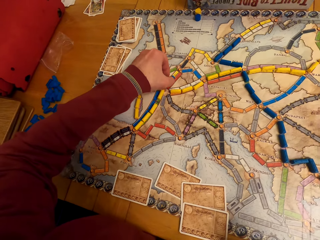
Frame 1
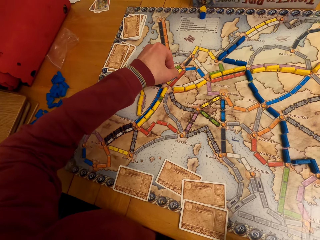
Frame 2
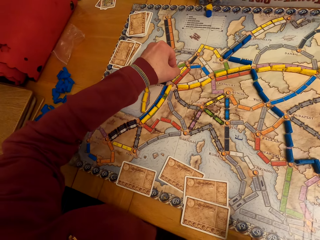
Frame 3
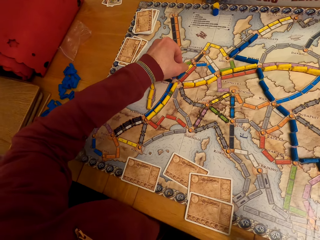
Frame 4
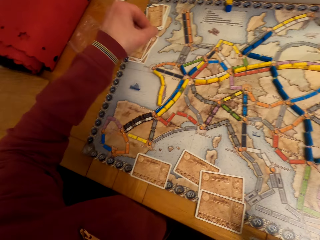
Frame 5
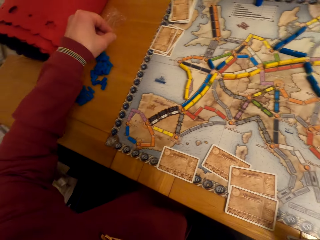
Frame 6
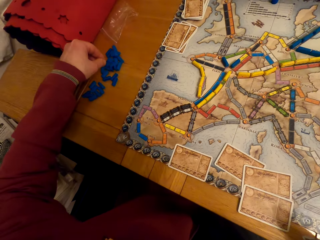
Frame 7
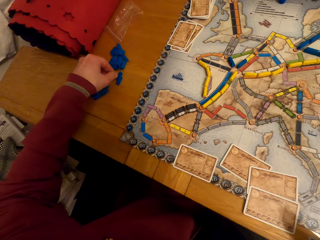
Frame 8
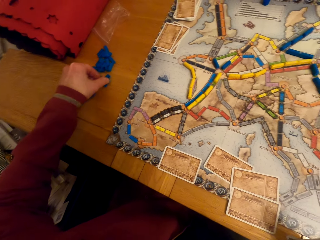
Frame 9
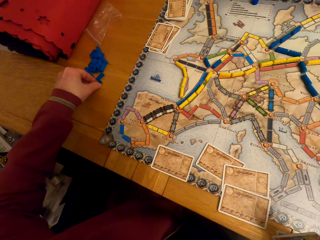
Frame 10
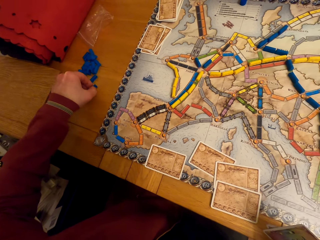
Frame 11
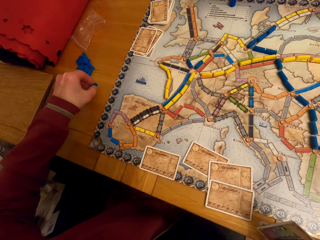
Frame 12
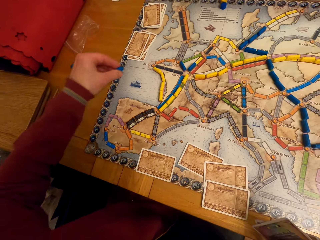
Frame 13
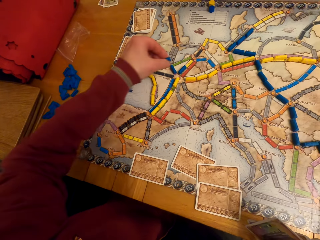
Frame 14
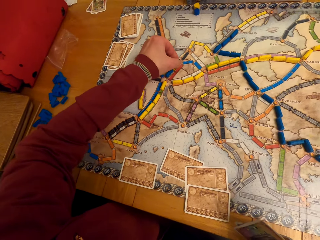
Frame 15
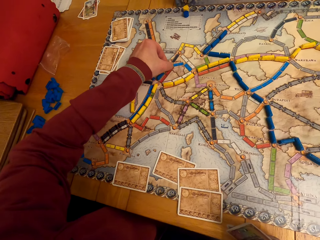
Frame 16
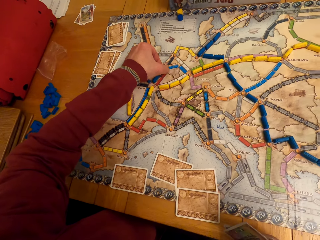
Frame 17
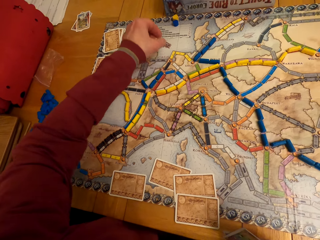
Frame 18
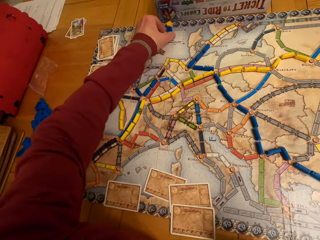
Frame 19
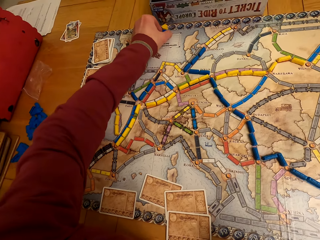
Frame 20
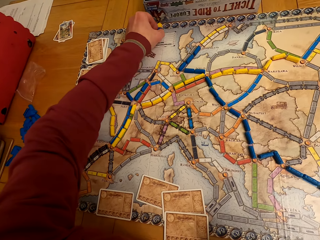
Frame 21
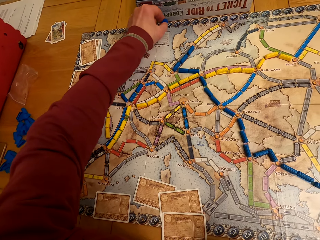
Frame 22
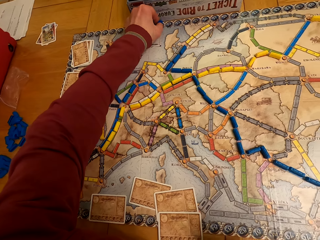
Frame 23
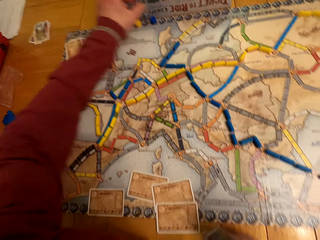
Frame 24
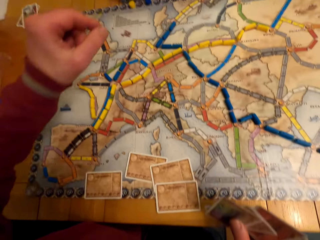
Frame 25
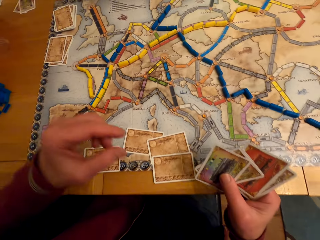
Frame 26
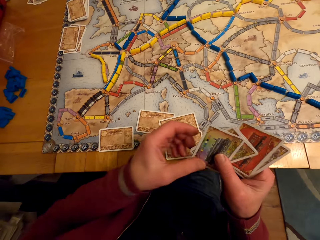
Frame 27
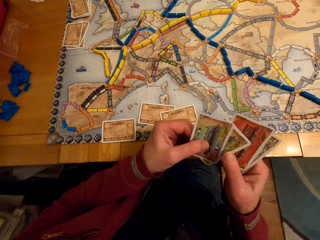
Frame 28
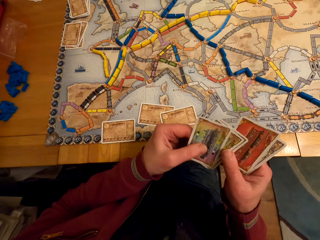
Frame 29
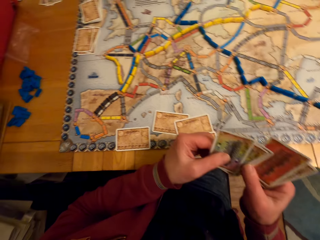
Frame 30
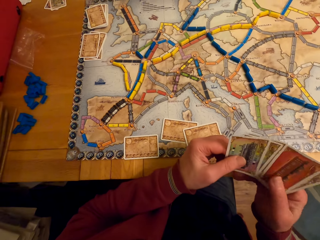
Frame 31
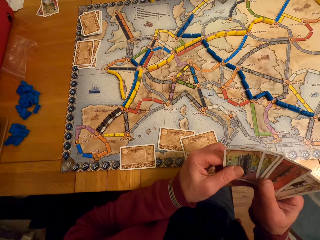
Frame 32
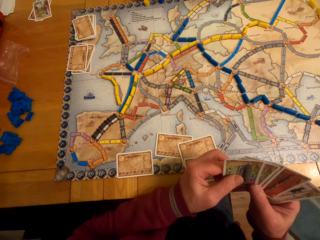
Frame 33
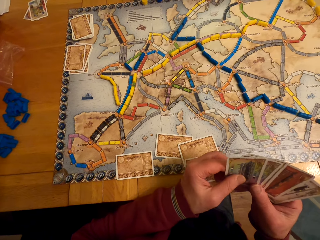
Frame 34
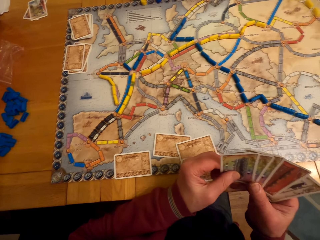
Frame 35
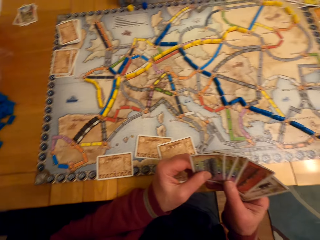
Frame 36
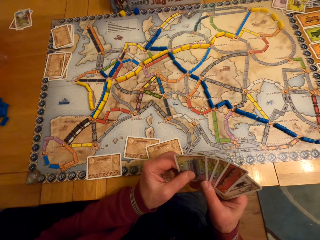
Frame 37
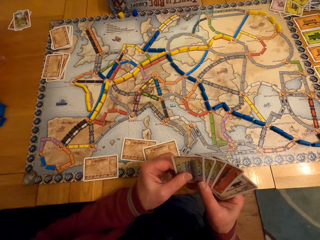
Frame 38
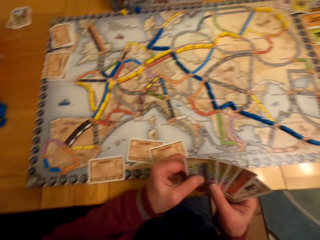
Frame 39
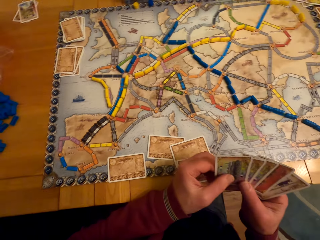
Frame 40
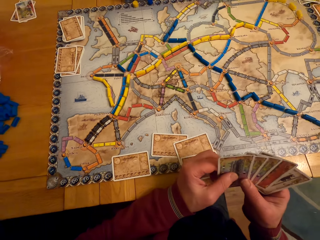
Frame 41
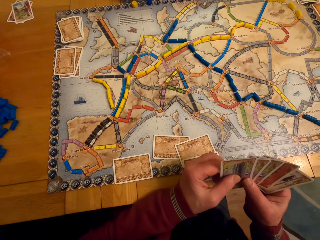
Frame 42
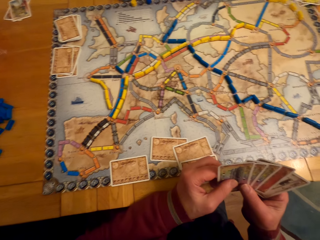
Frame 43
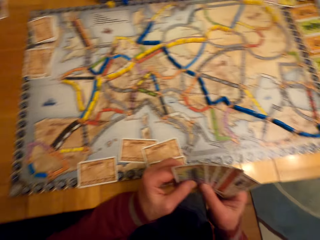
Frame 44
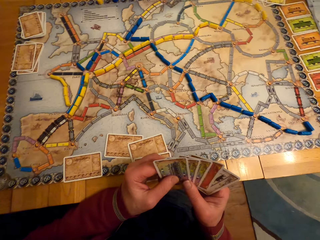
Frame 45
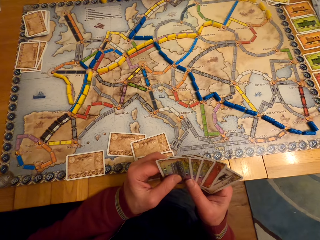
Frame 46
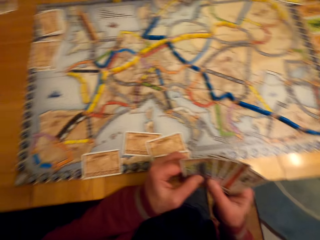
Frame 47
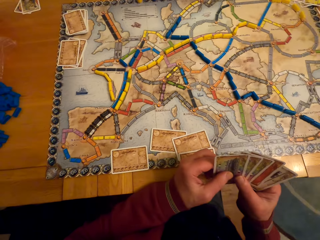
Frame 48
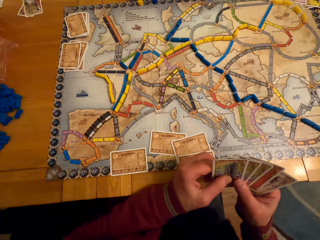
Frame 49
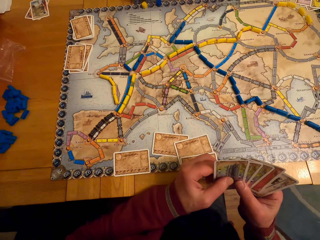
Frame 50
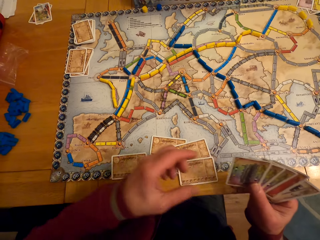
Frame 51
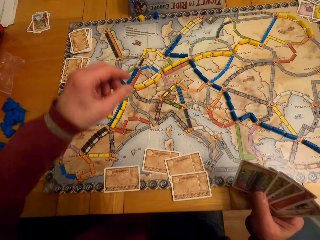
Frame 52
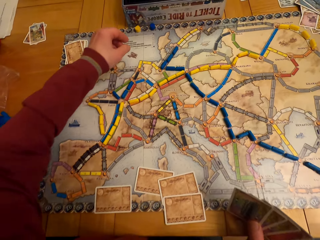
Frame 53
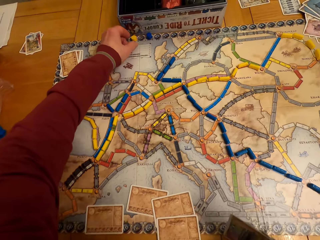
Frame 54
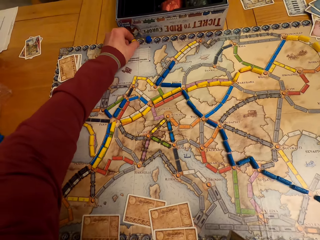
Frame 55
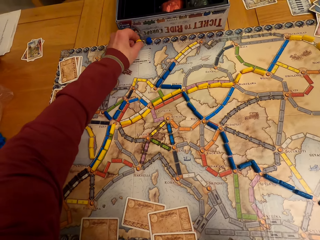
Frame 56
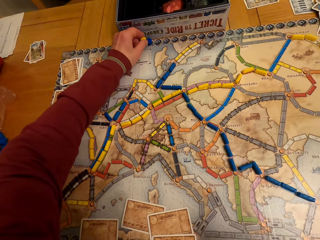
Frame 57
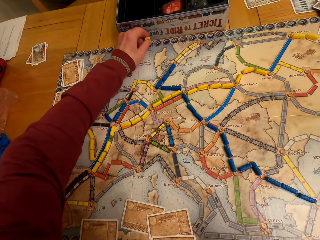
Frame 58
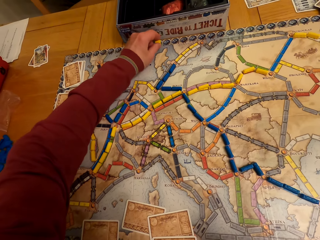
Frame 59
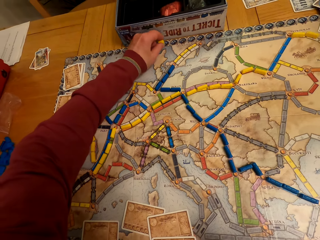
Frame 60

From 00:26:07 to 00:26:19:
The camera wearer picks the model piece. He puts the model piece on the paper. He arranges the board game chips on the table. He picks the model piece. He puts the model piece on the paper. He holds the cards. He looks at the cards. He holds the board game cards on his hand. He moves the model piece.

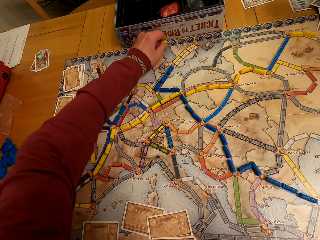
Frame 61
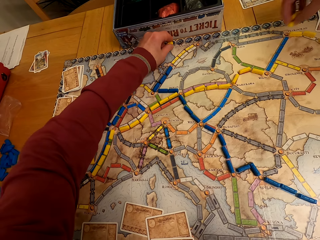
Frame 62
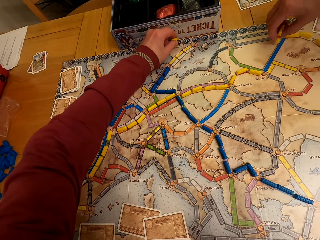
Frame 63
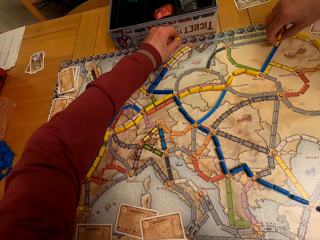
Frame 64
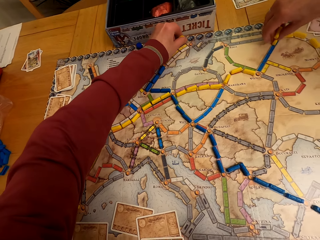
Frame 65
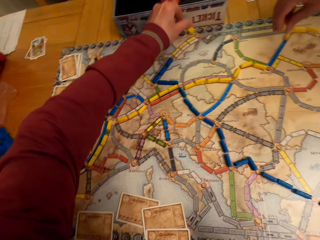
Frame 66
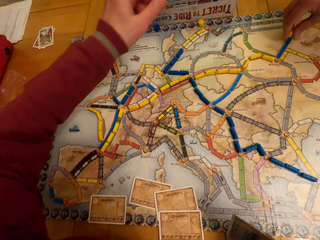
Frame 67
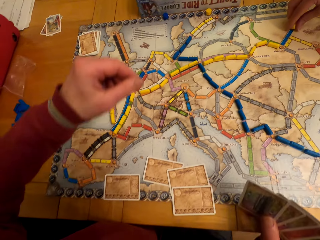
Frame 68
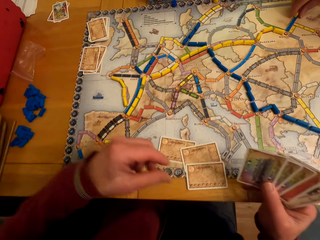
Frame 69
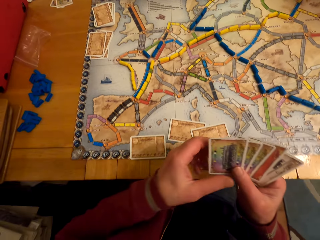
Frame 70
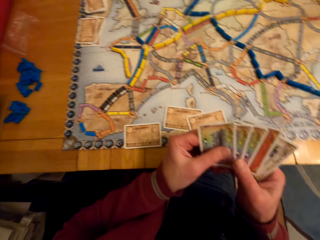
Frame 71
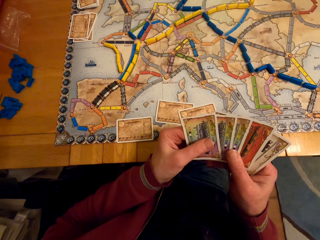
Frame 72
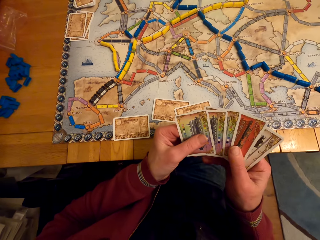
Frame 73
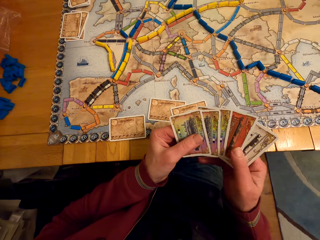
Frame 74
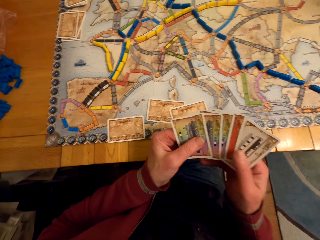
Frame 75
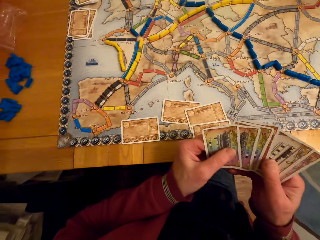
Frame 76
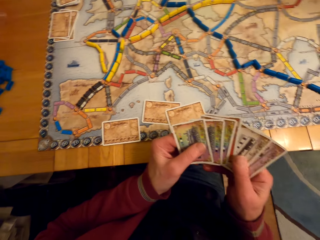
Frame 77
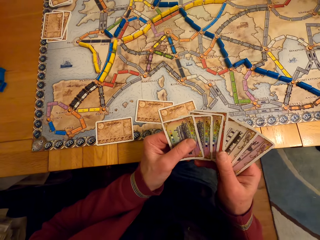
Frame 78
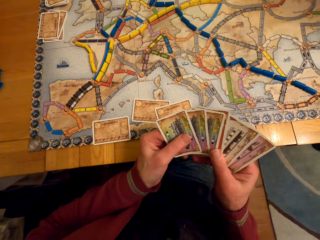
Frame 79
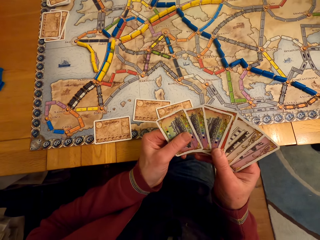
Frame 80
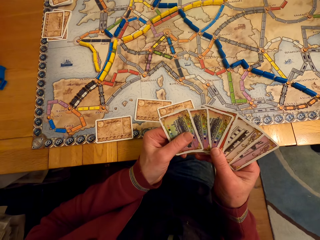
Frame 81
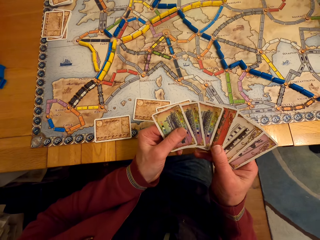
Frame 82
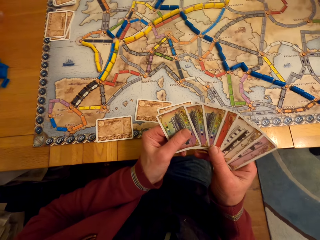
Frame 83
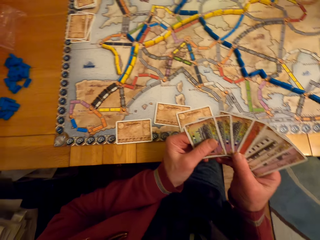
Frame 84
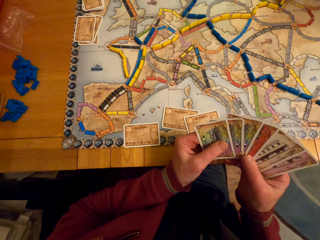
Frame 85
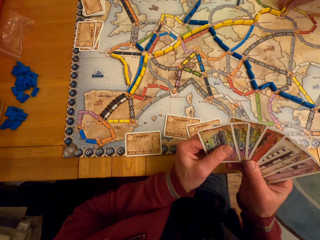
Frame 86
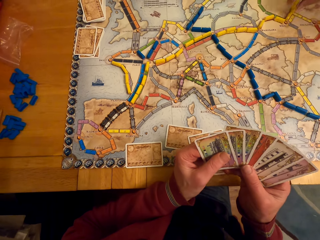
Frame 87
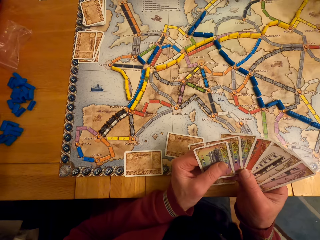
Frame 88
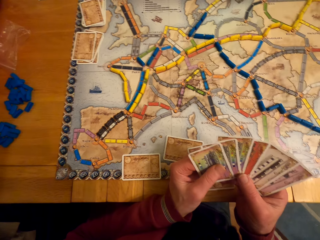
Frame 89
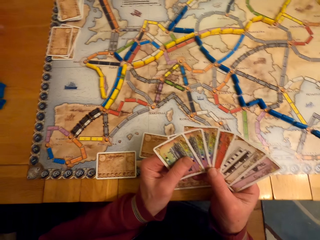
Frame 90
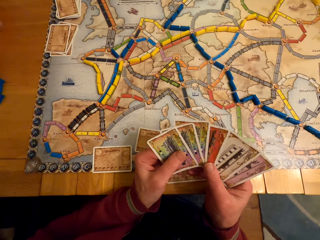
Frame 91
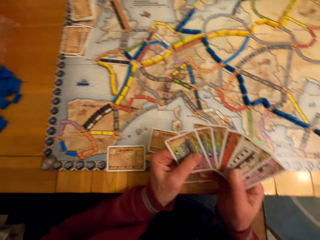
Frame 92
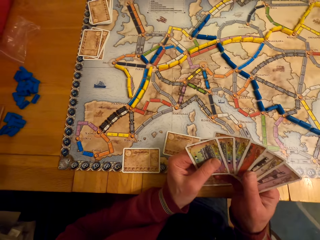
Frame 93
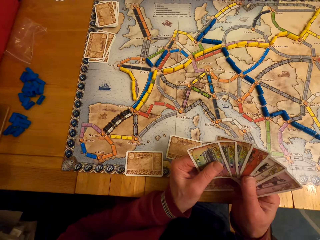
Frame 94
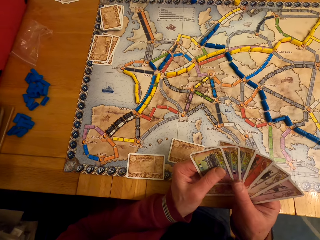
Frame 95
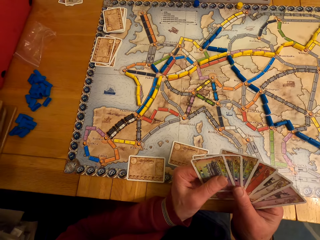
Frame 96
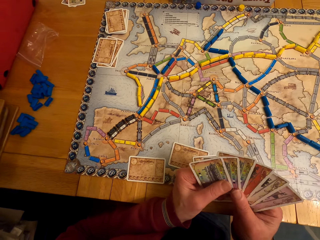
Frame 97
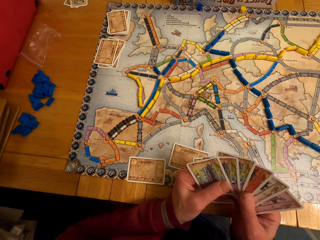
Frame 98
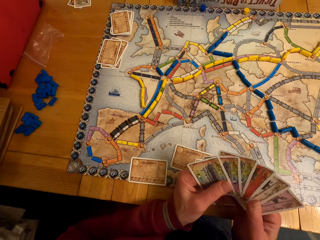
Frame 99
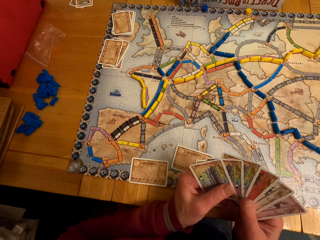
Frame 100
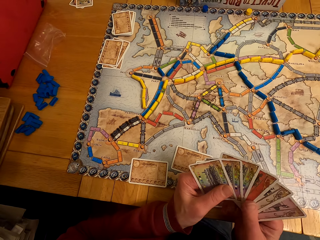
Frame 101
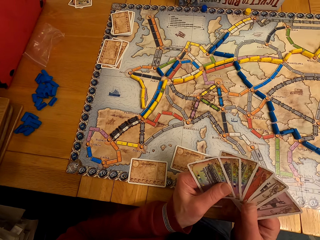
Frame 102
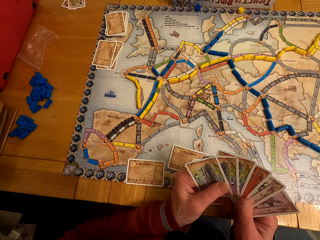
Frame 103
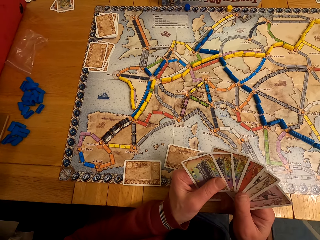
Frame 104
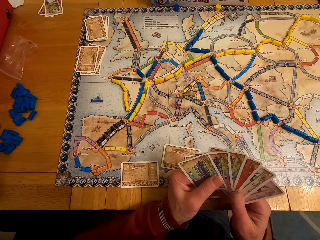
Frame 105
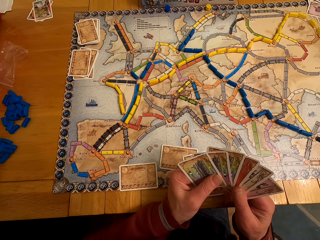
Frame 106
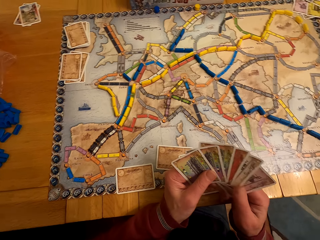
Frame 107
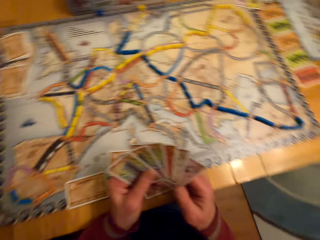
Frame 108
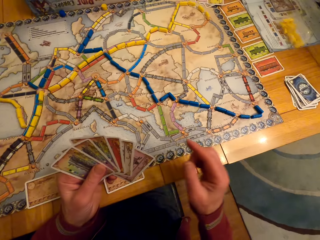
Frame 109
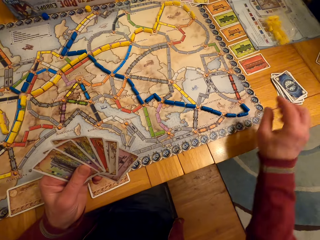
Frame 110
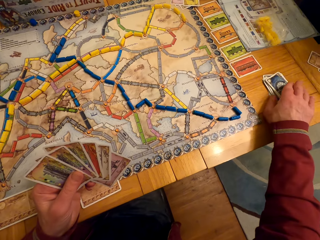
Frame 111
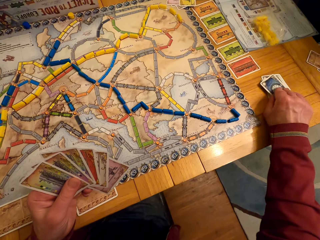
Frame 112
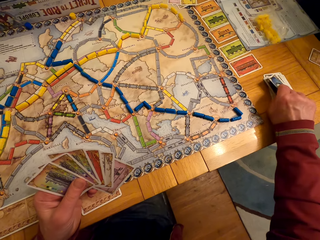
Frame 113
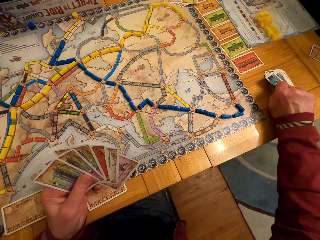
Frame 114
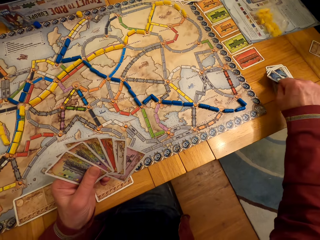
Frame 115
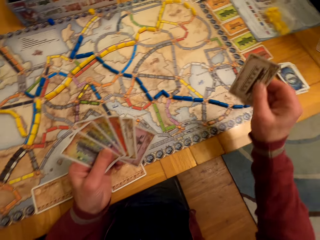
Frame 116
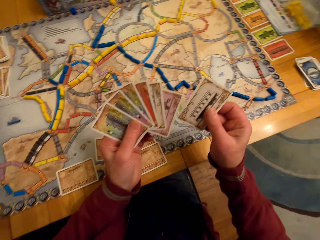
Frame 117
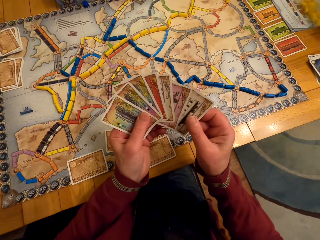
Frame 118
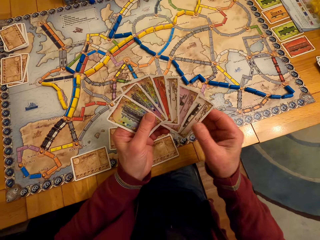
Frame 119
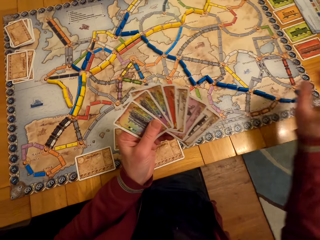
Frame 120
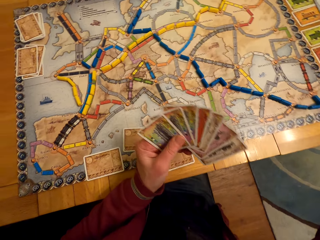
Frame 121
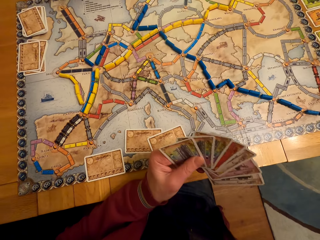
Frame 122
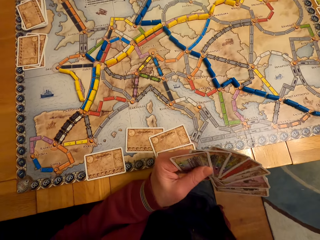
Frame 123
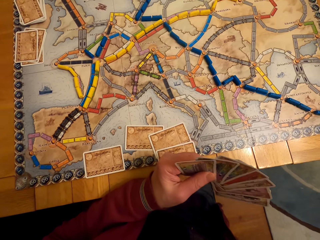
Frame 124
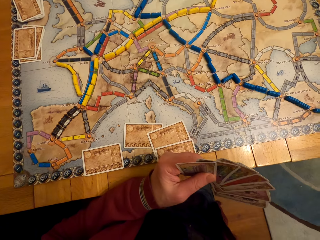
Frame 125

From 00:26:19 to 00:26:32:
A lady puts the model piece on the paper. The camera wearer moves the hand. He holds the cards and looks at the cards. He holds the board game cards on his hands. He picks a board game card from the table. He passes the card to the left hand. He moves the hand.
